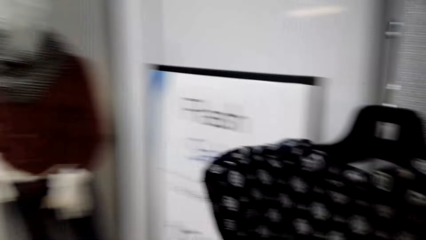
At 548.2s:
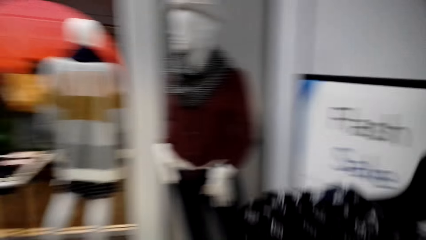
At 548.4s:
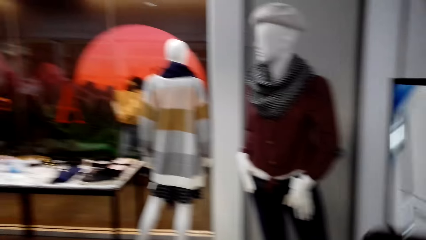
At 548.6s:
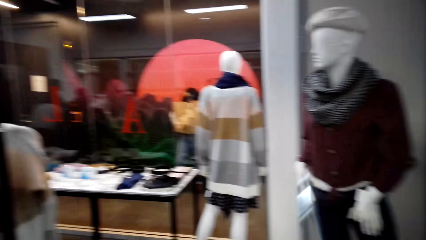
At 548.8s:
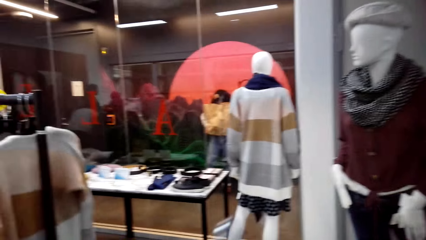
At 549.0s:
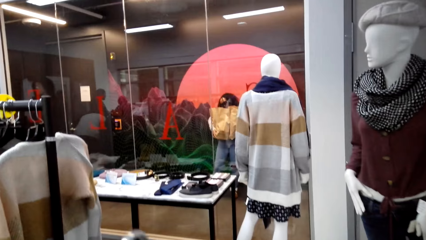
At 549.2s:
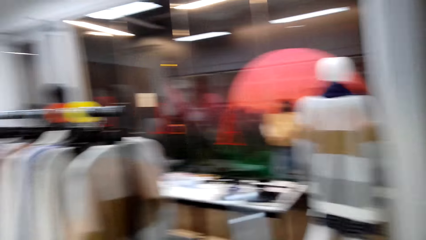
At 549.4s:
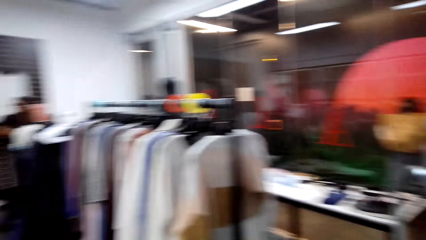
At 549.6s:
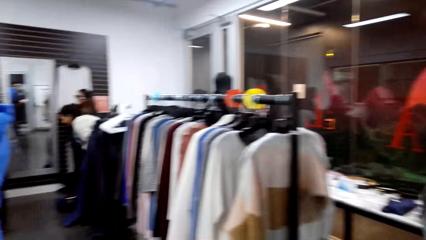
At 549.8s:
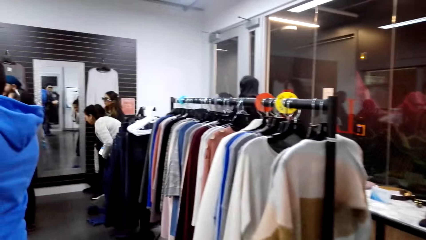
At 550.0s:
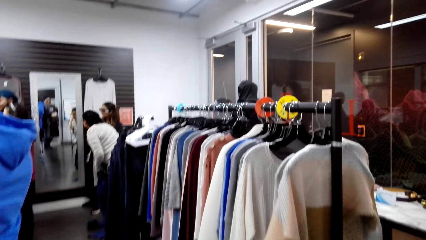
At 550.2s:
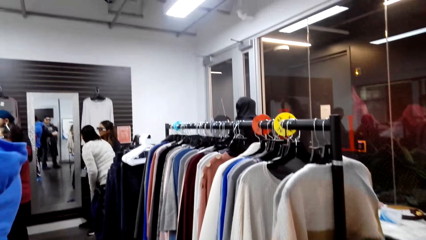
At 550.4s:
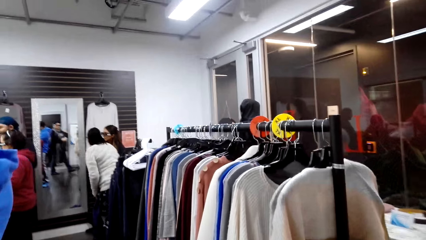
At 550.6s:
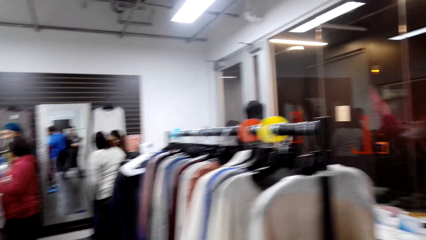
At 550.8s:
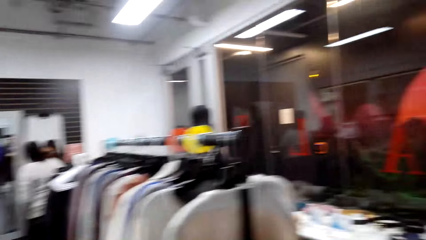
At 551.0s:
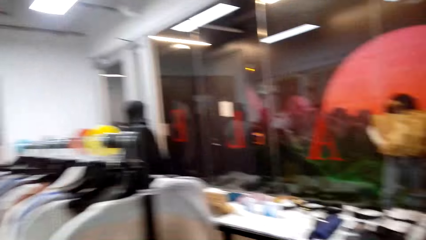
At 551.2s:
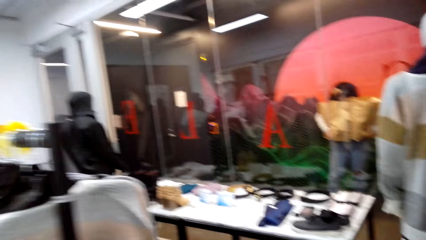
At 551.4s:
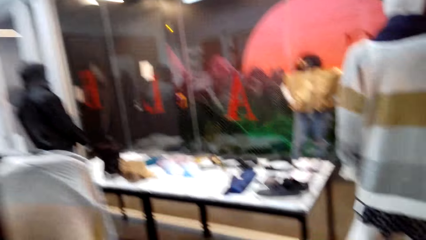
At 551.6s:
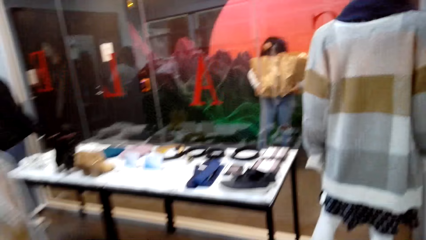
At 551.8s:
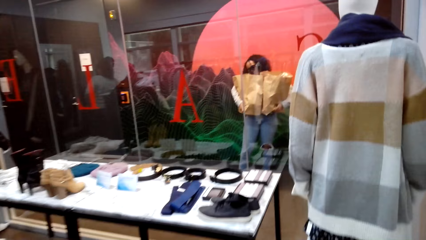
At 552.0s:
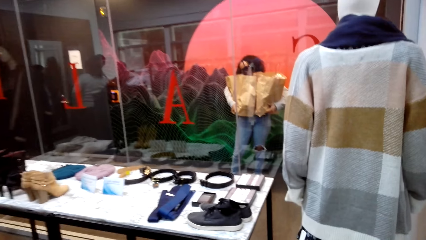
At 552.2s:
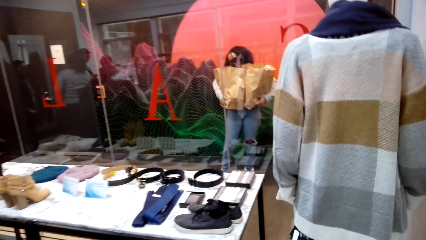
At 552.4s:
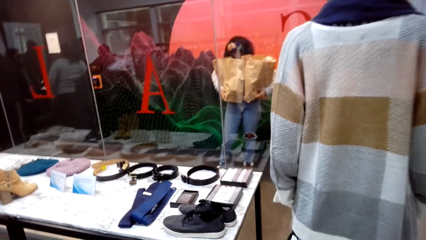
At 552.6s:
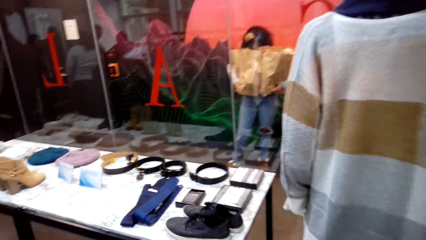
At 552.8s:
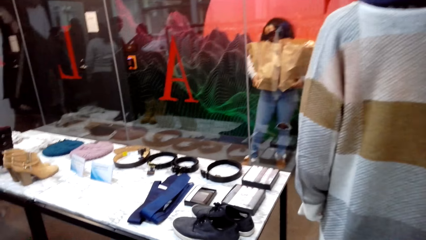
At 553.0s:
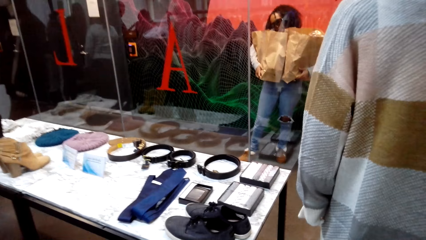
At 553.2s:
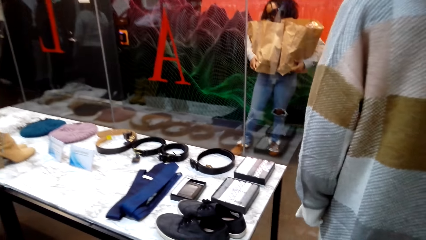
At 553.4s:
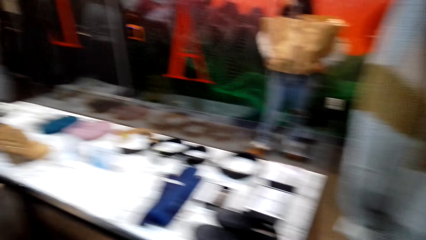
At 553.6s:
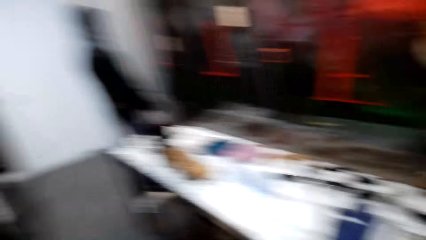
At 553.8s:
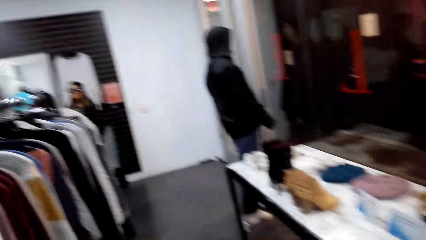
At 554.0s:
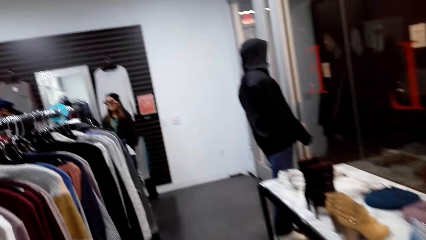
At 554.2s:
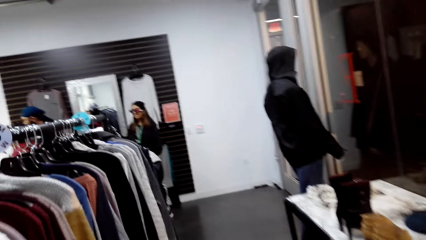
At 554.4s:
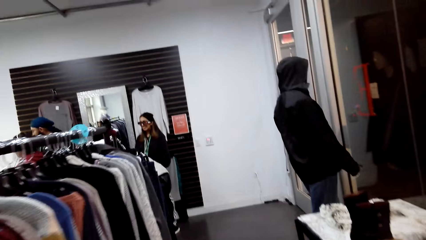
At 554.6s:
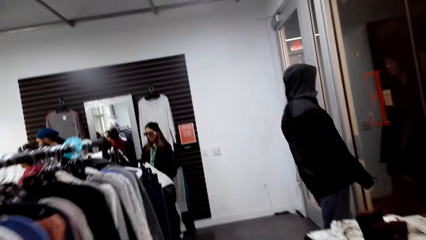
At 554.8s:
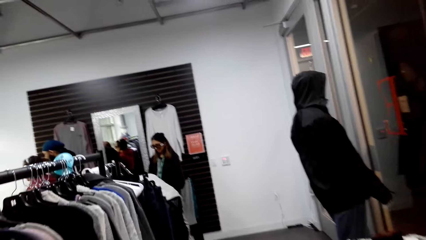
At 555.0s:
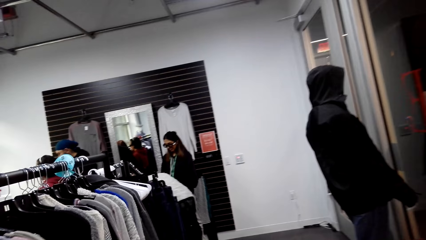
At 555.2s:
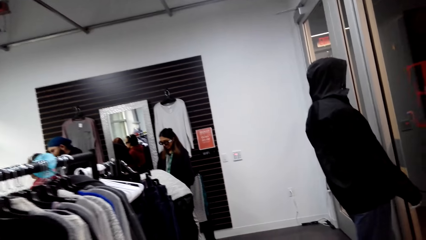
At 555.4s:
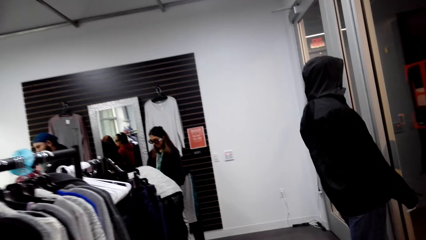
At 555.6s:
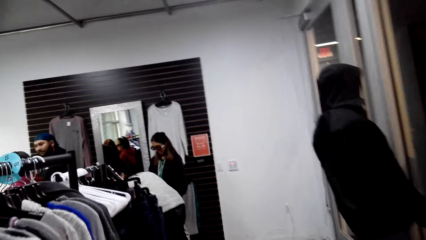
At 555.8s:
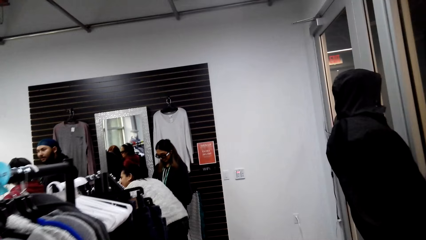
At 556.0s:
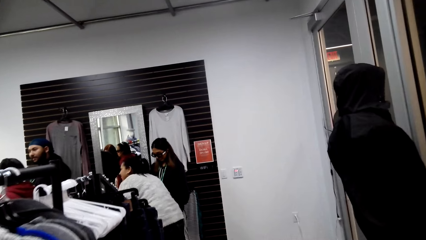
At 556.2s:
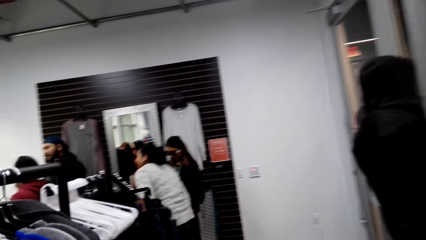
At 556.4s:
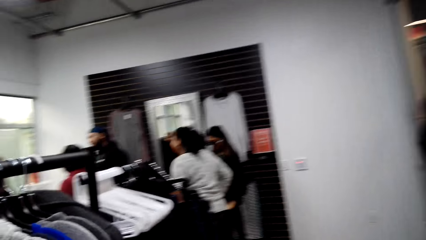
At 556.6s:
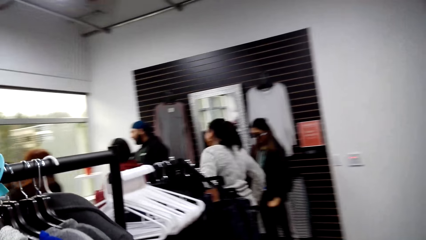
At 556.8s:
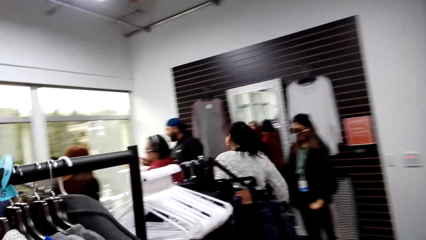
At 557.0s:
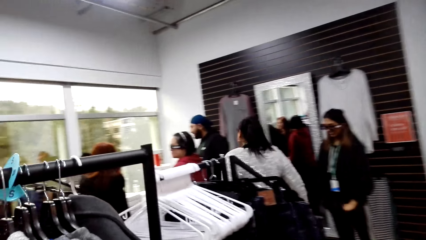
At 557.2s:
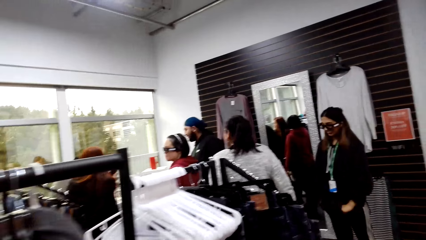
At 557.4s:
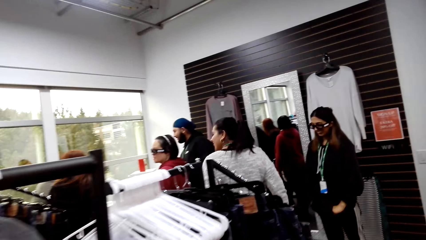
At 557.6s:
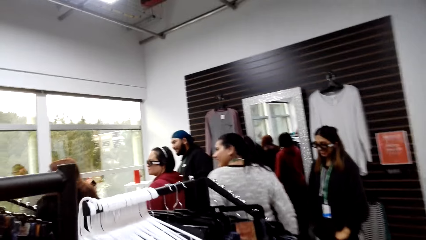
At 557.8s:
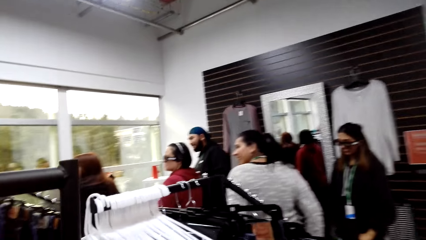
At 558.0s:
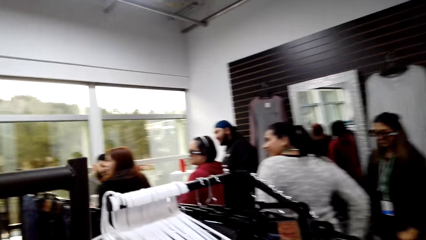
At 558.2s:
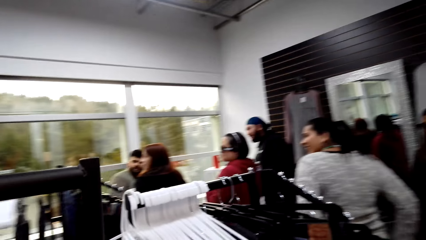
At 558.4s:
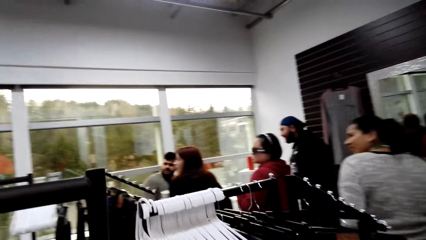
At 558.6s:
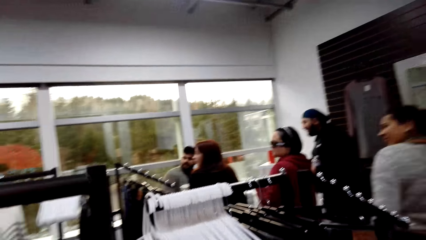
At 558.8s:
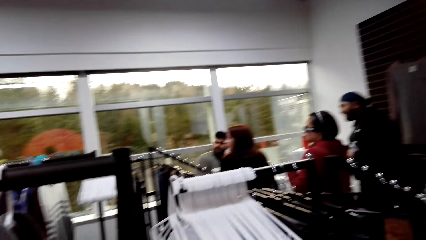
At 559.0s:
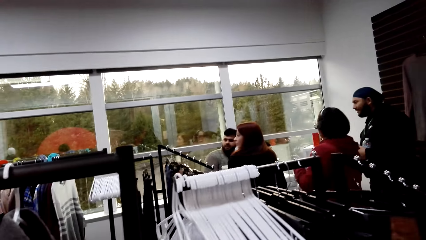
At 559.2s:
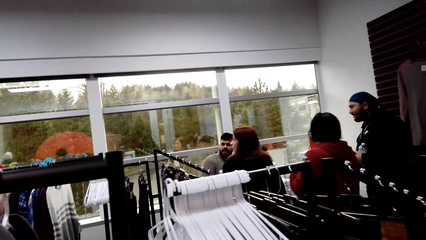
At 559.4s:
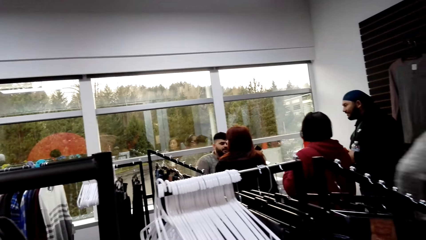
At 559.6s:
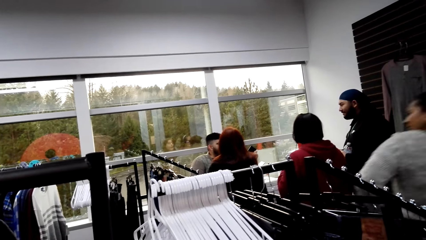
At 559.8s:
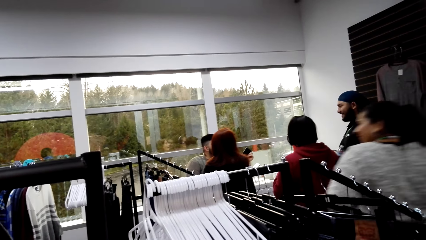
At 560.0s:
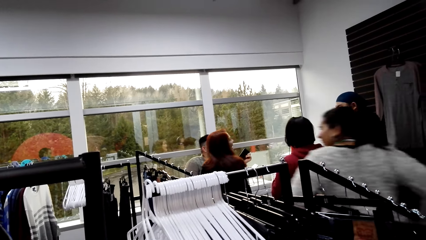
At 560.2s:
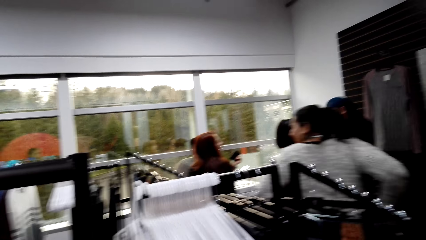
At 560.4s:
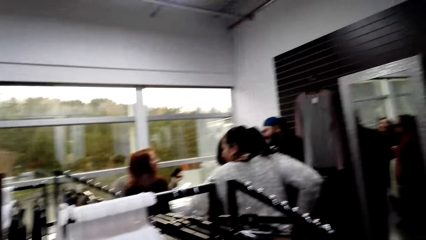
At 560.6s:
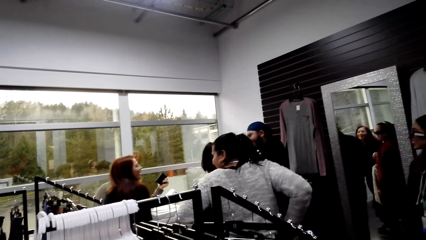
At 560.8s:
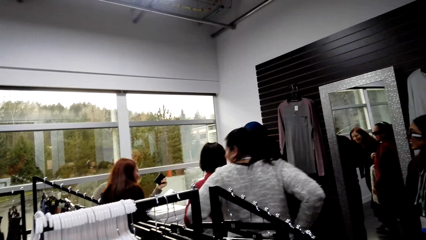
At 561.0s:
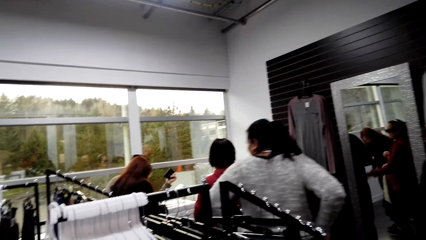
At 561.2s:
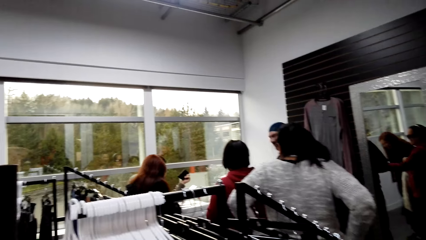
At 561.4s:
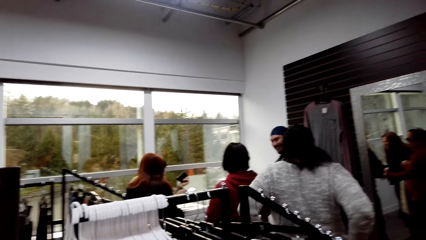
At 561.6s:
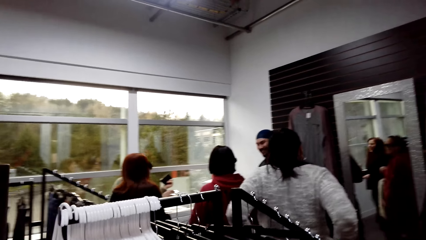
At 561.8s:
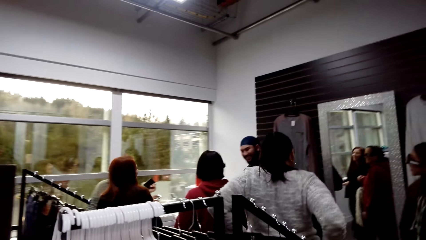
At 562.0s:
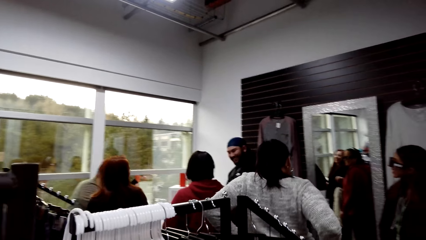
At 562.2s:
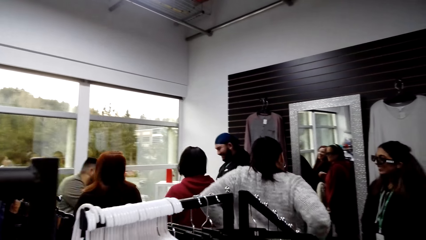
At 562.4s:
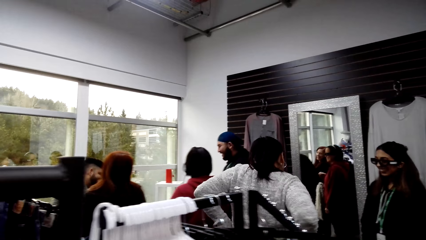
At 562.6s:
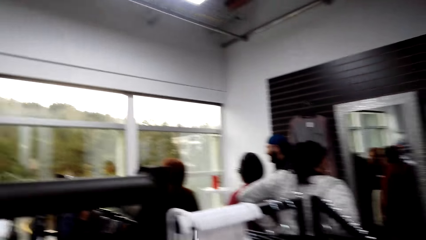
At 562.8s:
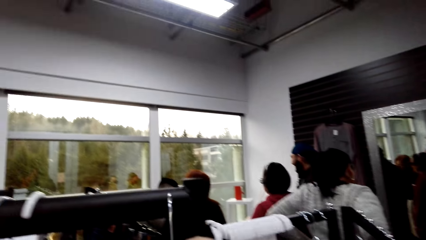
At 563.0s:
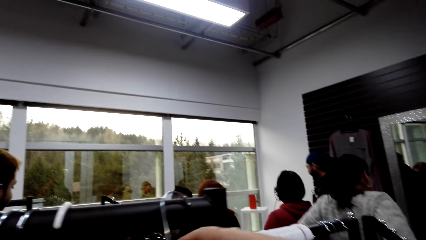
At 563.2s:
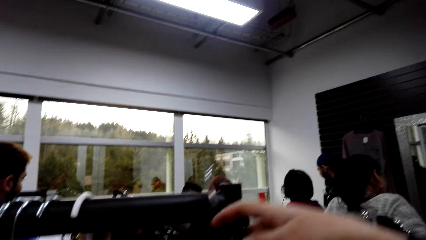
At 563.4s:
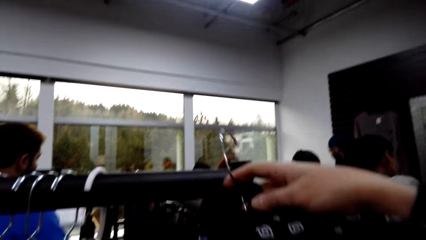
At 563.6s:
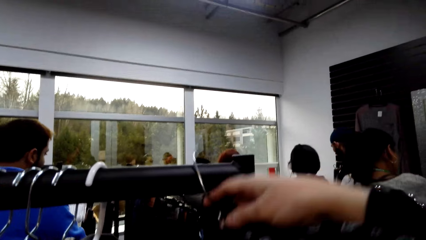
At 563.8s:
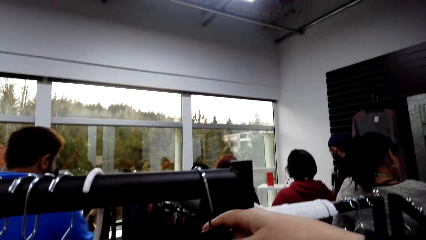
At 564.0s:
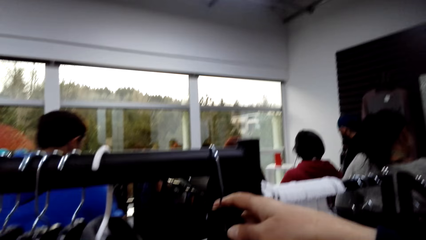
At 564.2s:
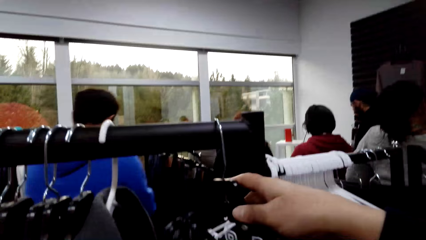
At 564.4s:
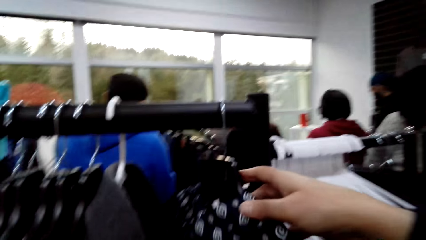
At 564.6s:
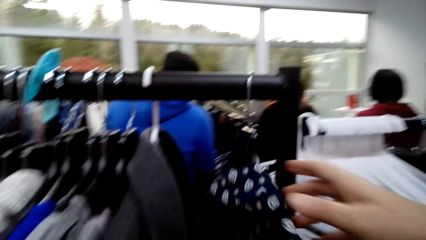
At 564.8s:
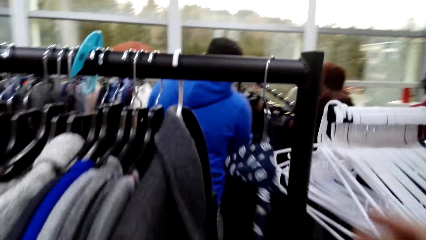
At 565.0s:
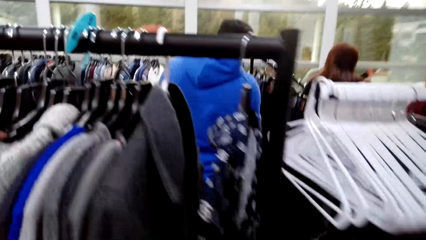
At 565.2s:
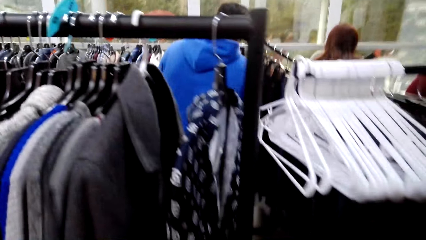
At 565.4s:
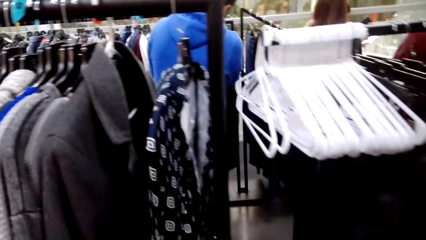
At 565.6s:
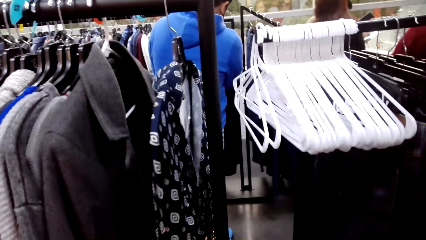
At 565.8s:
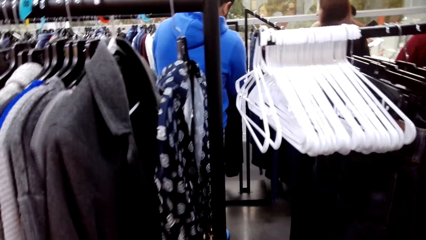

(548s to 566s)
The camera wearer walks away from the mirror. They walk around. They hang a shirt or jacket on the rail.
